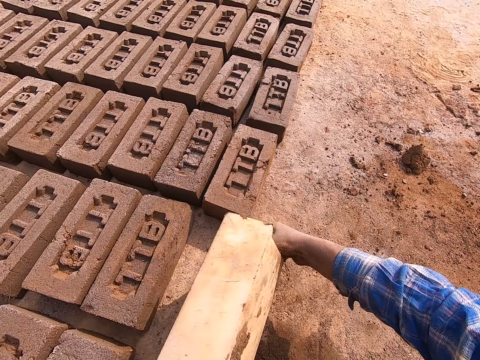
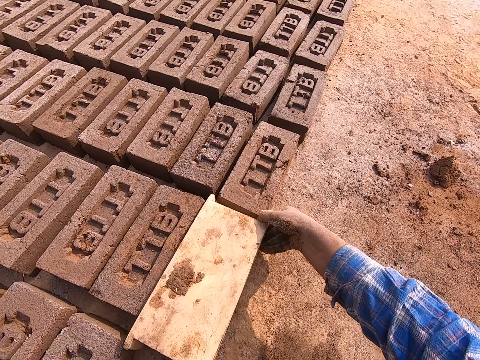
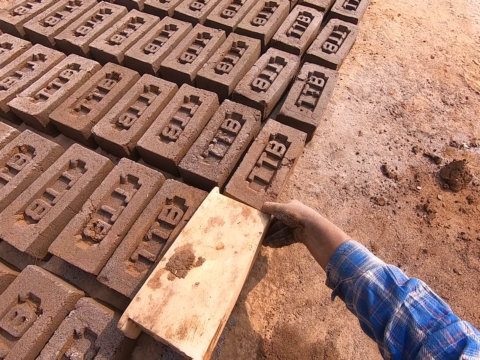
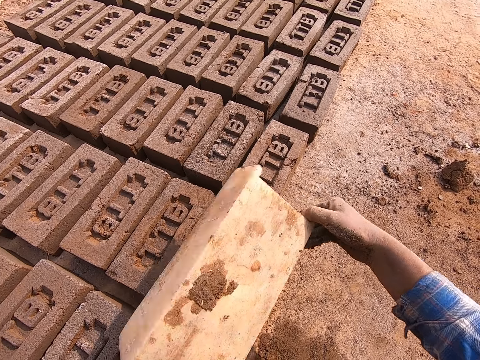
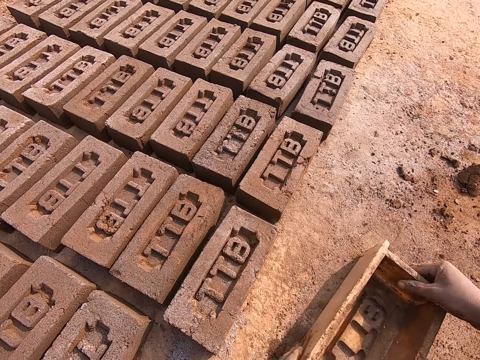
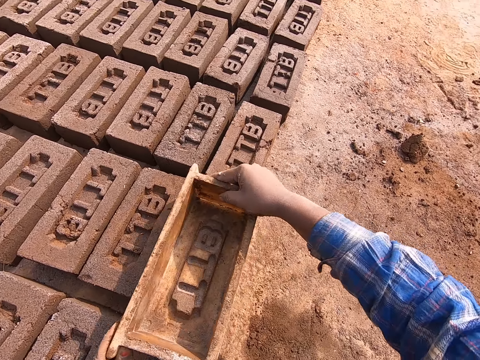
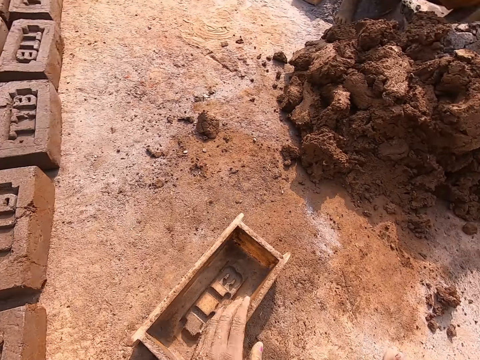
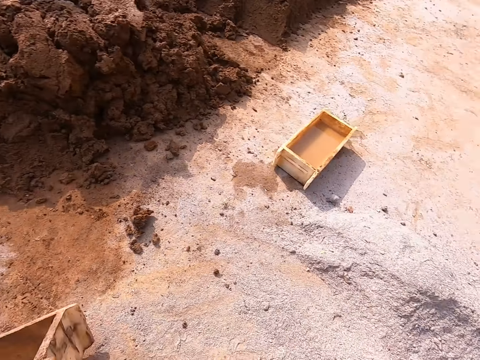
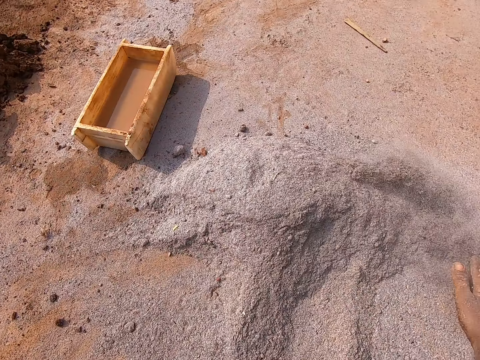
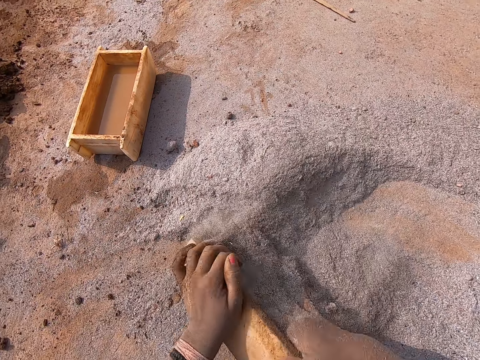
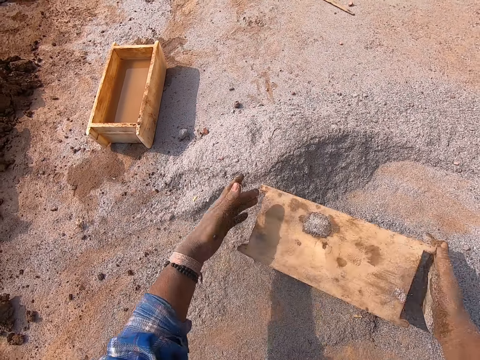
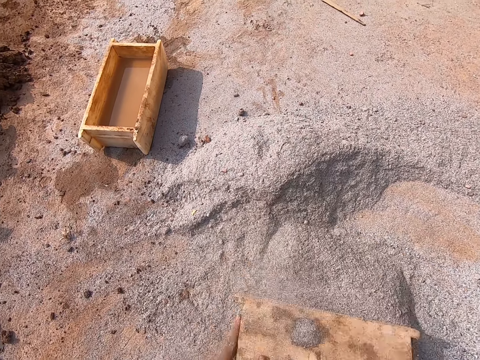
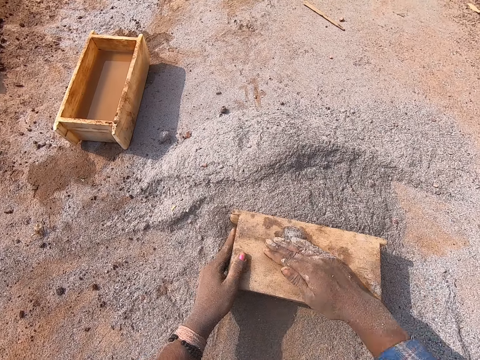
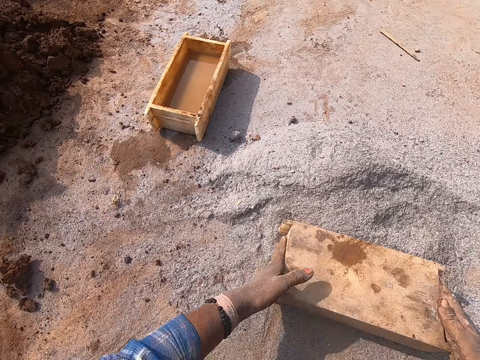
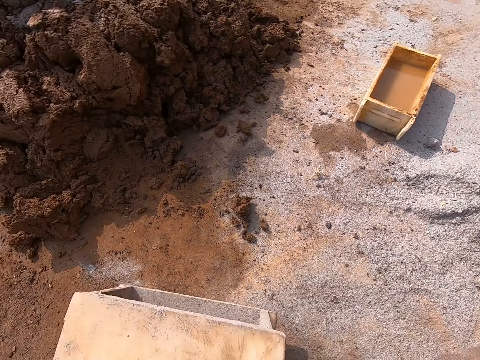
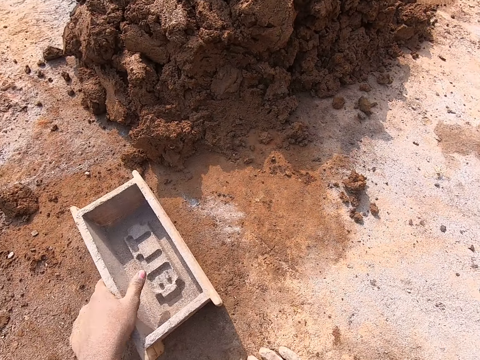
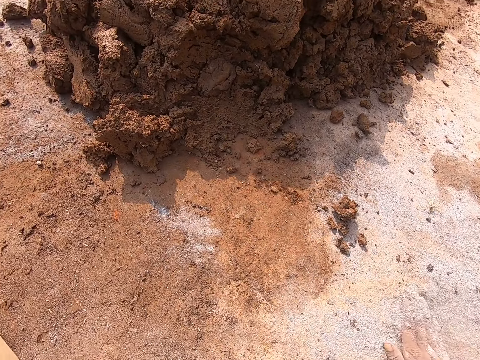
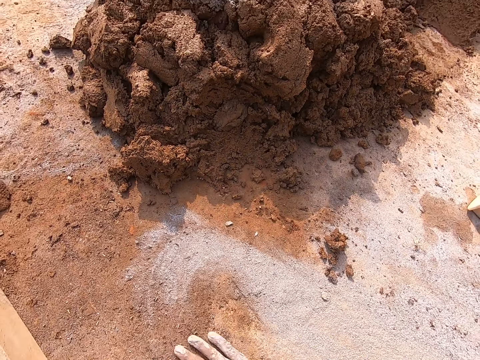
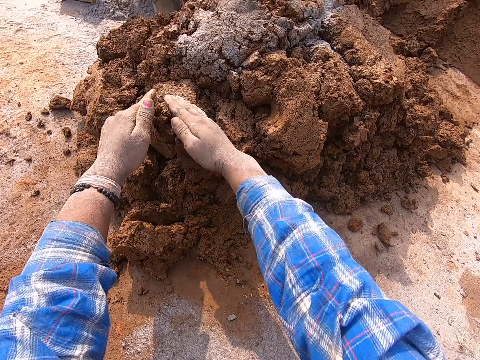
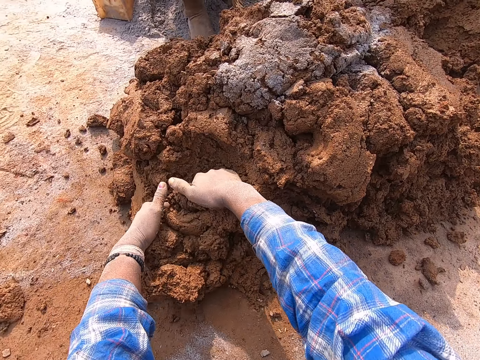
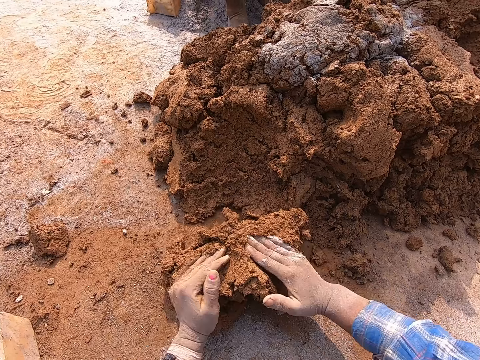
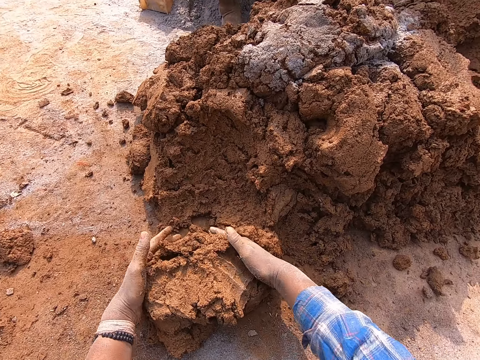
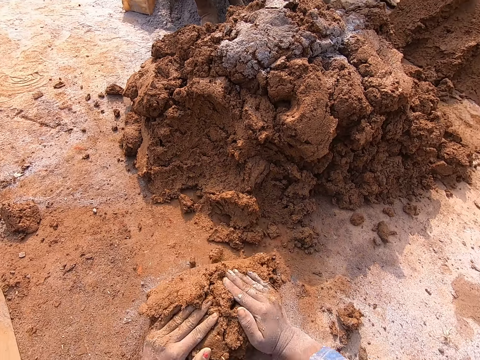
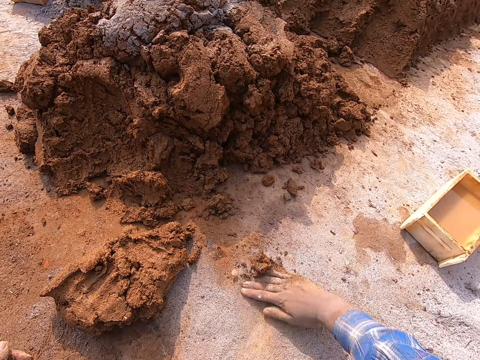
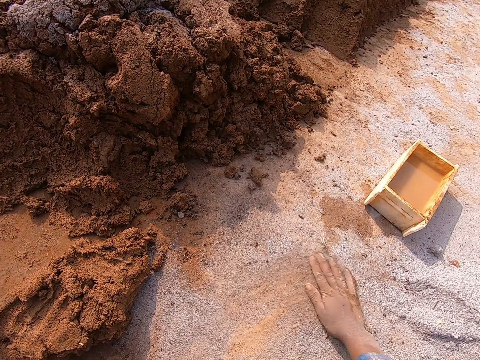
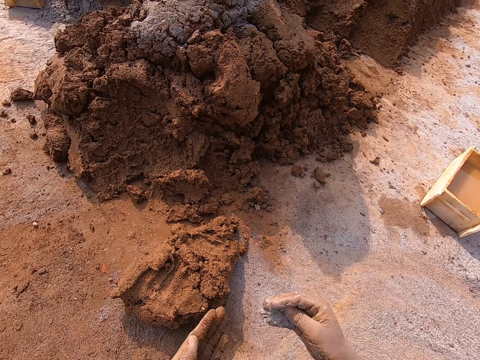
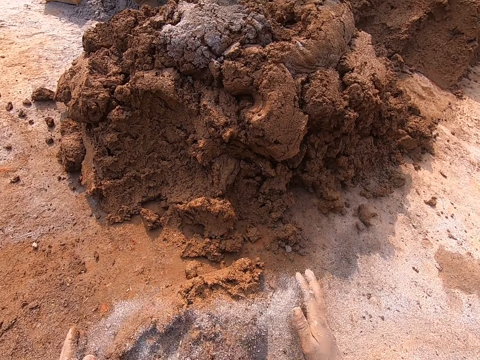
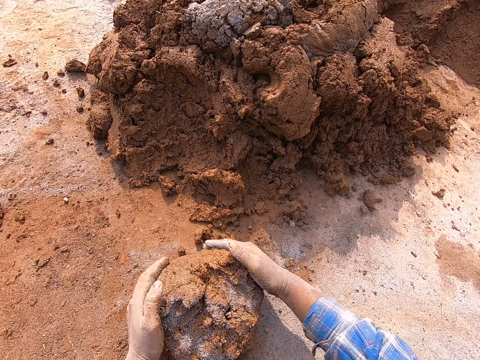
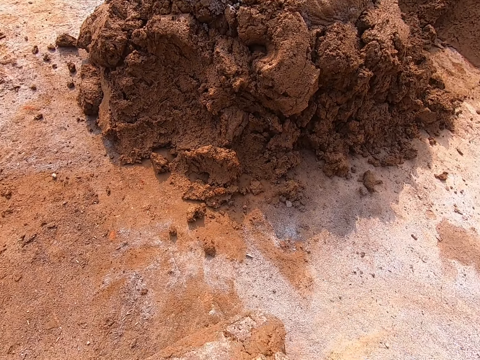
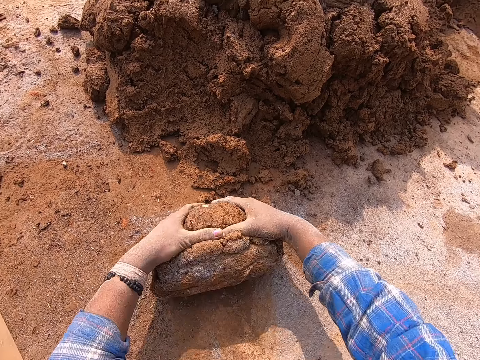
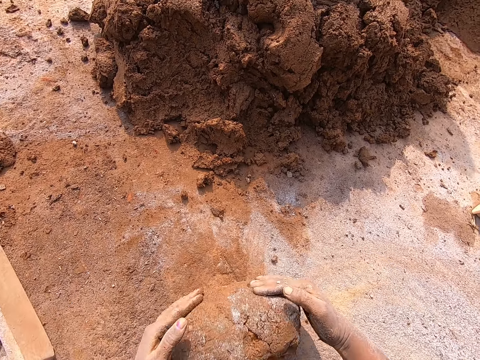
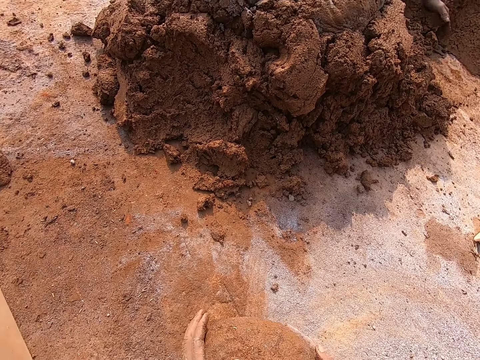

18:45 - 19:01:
The camera wearer picks the molding box. She turns the clay mixture to the ground from the brick mold in both hands. She removes the brick mold from the clay mixture on the ground with both hands. She drops the brick mold on the ground with both hands. She lifts the brick mold from the ground with both hands. She touches the clay mixture on the ground with the brick mold in both hands and drops the brick mold on the ground with both hands. She hits the brick with the molding box. She drags the brick mold on the ground with her left hand. She moves the cement on the ground with her right hand. She puts the cement in the brick mold with her right hand and holds the brick mold on the ground with her left hand. She spreads the sand. She turns the brick mold to the ground with both hands. She turns the cement from the brick mold to the ground in both hands. She pushes the cement on the ground with the brick mold in both hands. She pours the sand. She wipes off cement from the back of the brick mold with her right hand. She lifts the brick mold from the ground with both hands. She slightly hits the brick mold on the ground with both hands. She drops the brick mold on the ground with both hands. She holds the brick mold with her left hand. She moves the cement on the ground with her right hand and drags the brick mold on the ground with her left hand. She spreads the sand on the ground. She takes some clay mixture from the heap of clay mixture on the ground with both hands. She molds the clay mixture on the ground with both hands. She moves some clay mixture on the ground with her right hand. She moves the cement on the ground with her right hand. She wipes clay on the sand. The boy puts clay mixture on the heap of clay mixture on the ground with both hands. The camera wearer rubs both palms together. She rubs the cement on the clay mixture in the brick mold with both hands. She wipes her hands with the sand. She molds the clay mixture on the ground with both hands. She rolls the clay on the sand.

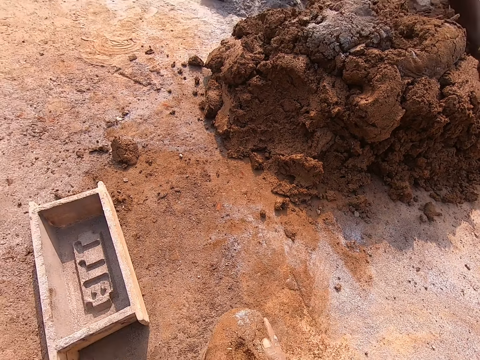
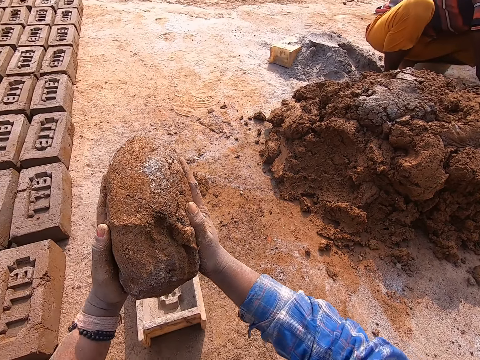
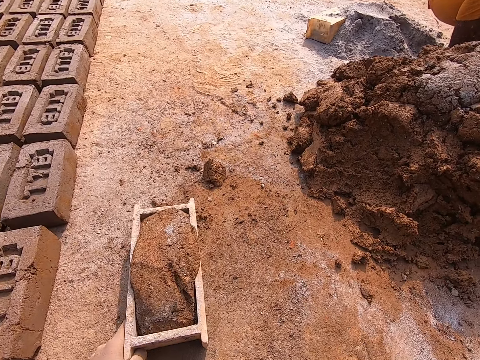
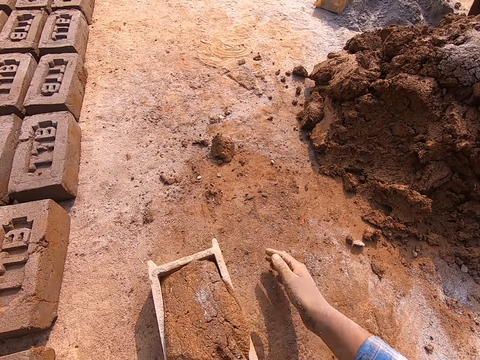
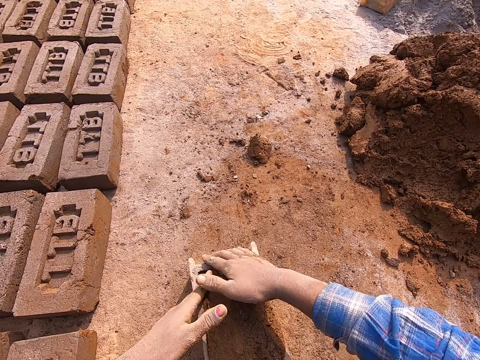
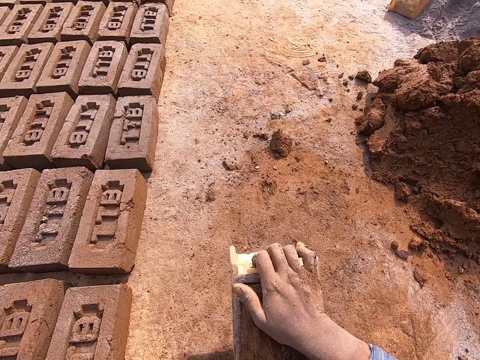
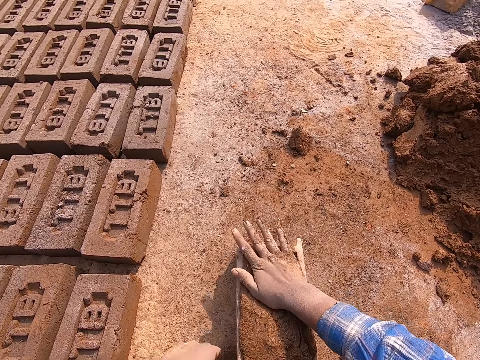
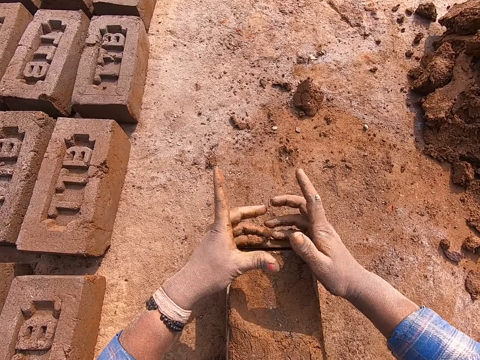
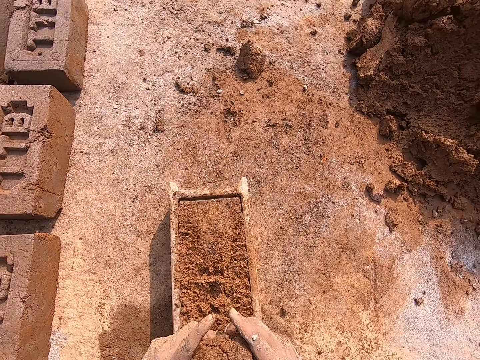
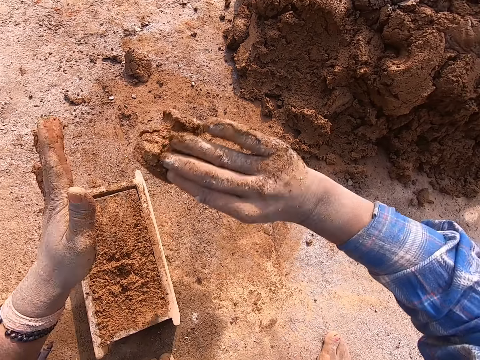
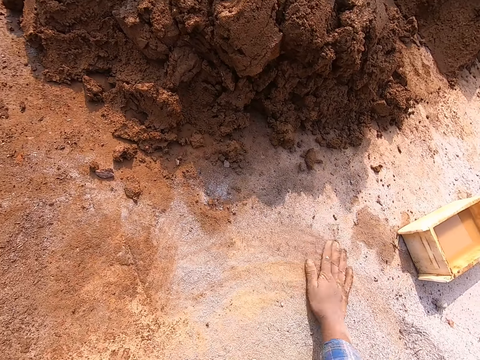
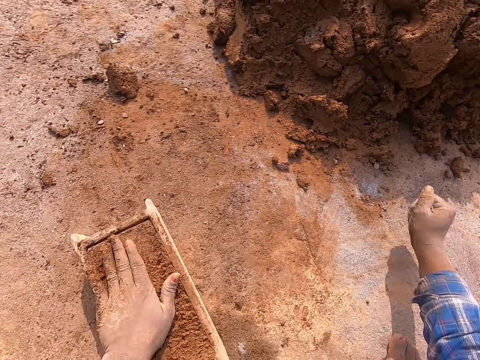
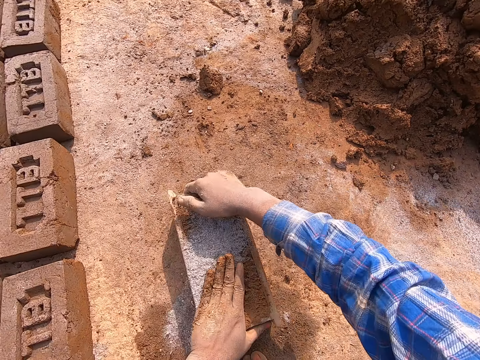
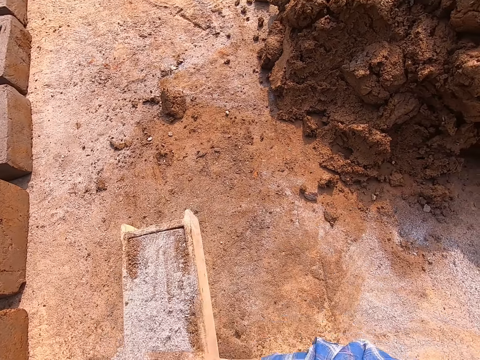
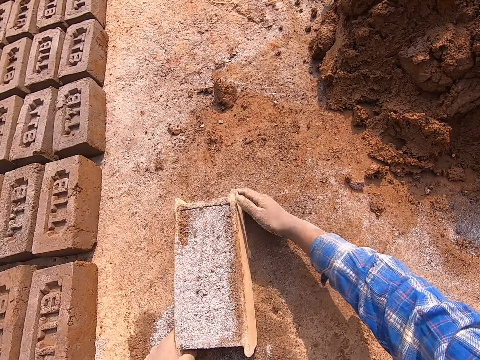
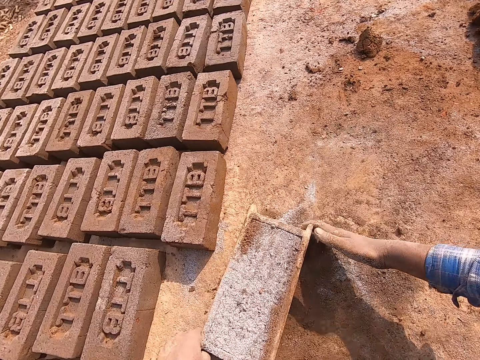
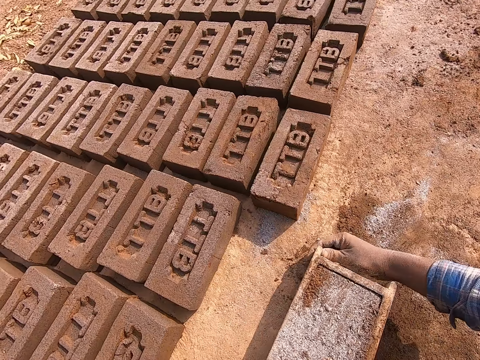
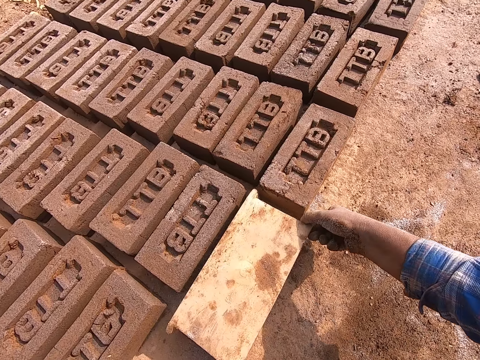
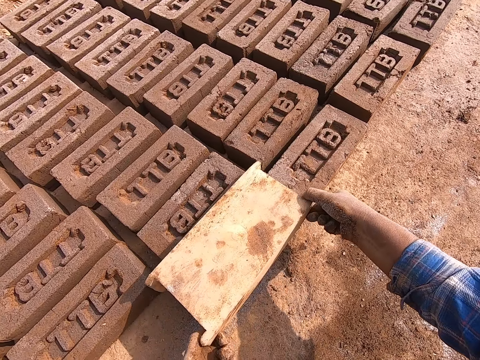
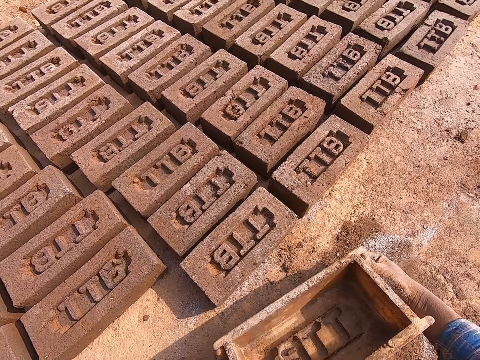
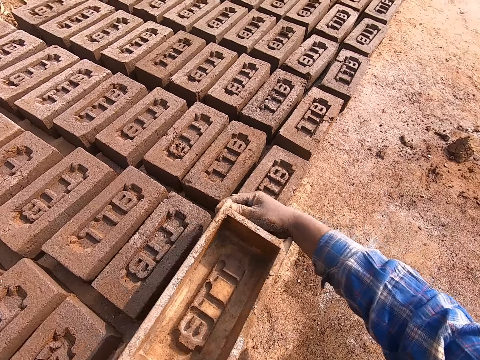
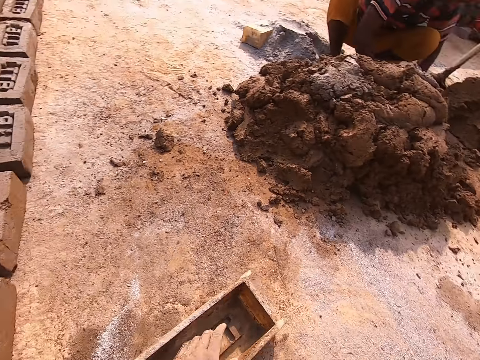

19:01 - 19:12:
The camera wearer picks the clay mixture from the ground with both hands. She drops the clay mixture in the brick mold with both hands. She rubs her right hand on the ground and drags the brick mold on the ground with her left hand. She puts both hands on the clay mixture in the brick mold. She presses the clay. She hits the brick mold on the ground with both hands. She taps the clay mixture in the brick mold with her right hand. She takes off some clay mixture from the brick mold with both hands. She throws the clay mixture on the ground with both hands. She moves the cement on the ground with her right hand. She picks sand. She sprinkles the cement on the clay mixture in the brick mold with her right hand and moves her left hand on the clay mixture in the brick mold. She hits the brick mold on the ground with her right hand. She rubs the cement on the clay mixture in the brick mold with her right hand. She drags the brick mold on the ground with both hands. She turns the clay mixture to the ground from the brick mold in both hands. She removes the brick mold from the clay mixture on the ground with both hands. She touches the clay mixture on the ground with the brick mold in both hands. She hits the brick with the molding box. She drops the brick mold on the ground with her left hand.
